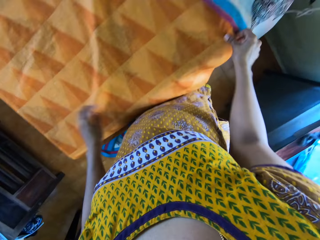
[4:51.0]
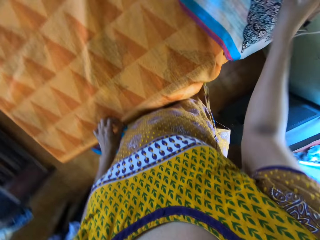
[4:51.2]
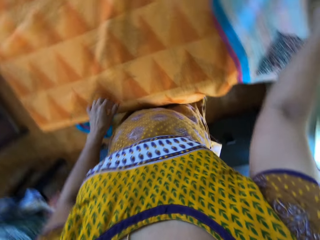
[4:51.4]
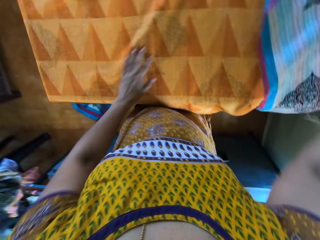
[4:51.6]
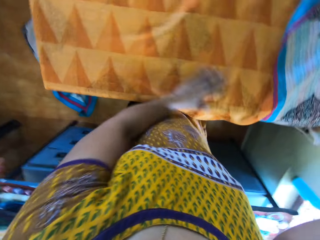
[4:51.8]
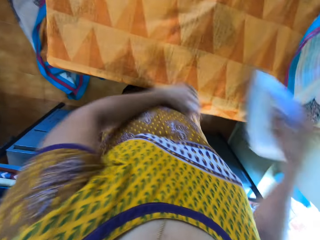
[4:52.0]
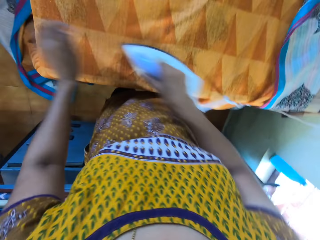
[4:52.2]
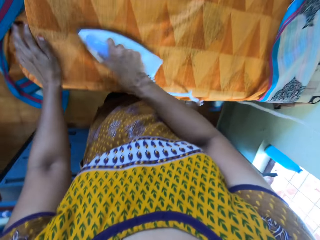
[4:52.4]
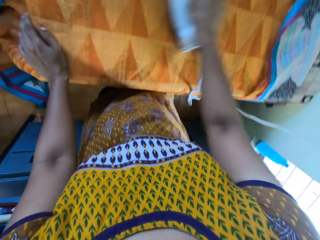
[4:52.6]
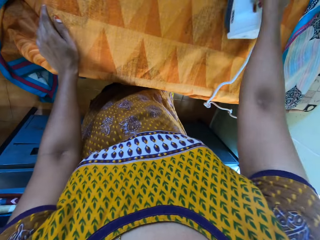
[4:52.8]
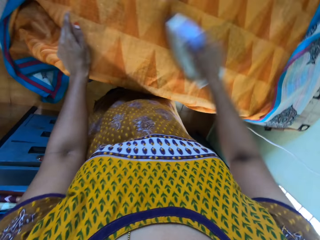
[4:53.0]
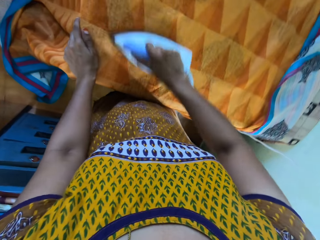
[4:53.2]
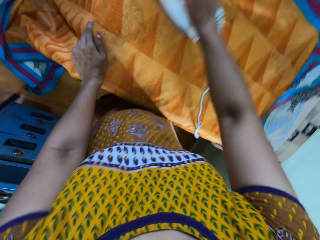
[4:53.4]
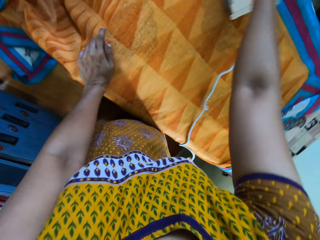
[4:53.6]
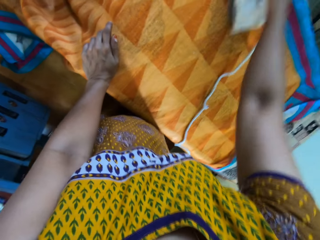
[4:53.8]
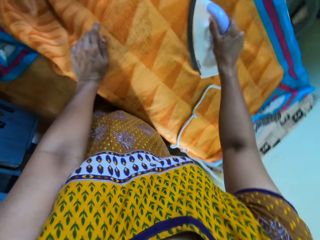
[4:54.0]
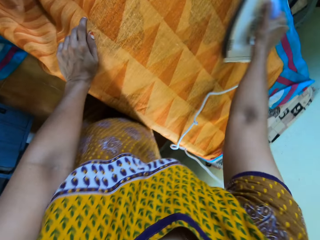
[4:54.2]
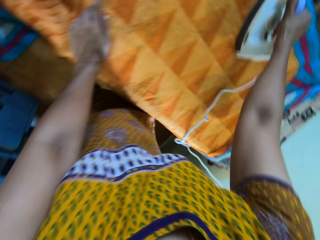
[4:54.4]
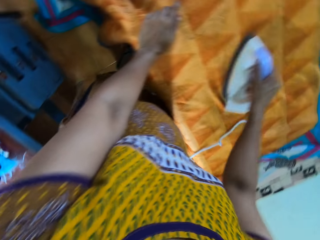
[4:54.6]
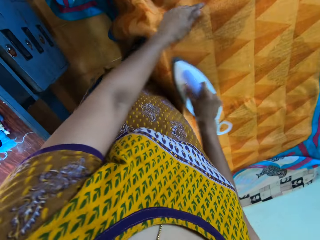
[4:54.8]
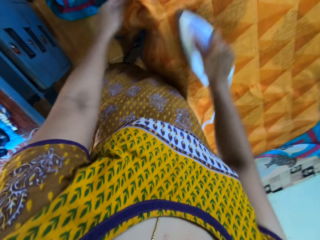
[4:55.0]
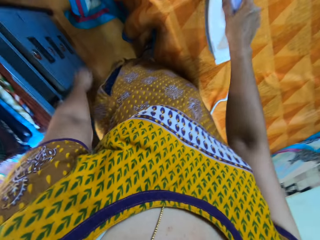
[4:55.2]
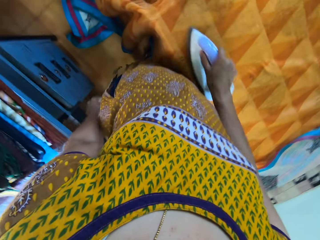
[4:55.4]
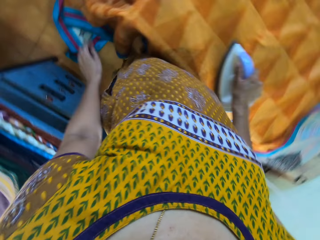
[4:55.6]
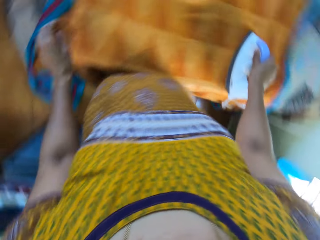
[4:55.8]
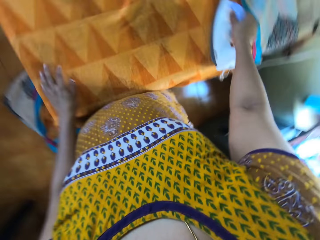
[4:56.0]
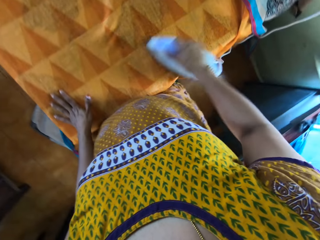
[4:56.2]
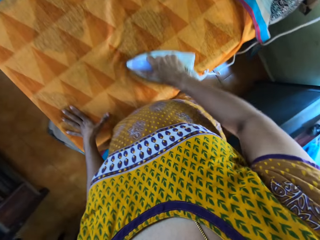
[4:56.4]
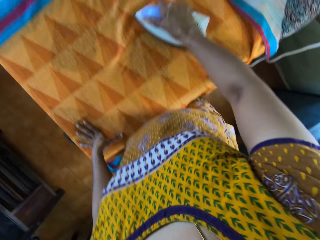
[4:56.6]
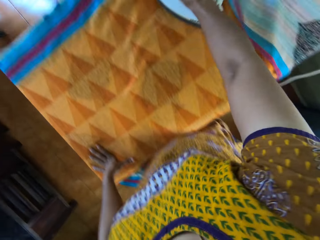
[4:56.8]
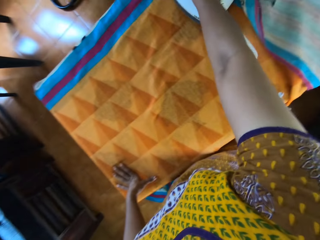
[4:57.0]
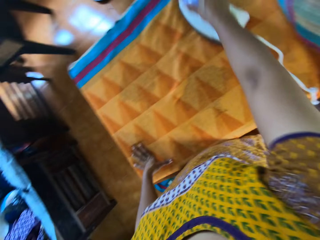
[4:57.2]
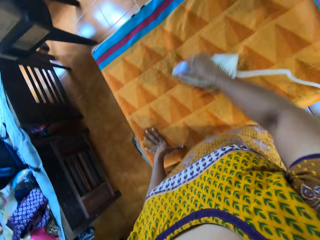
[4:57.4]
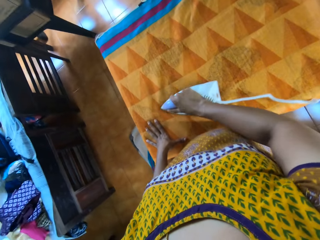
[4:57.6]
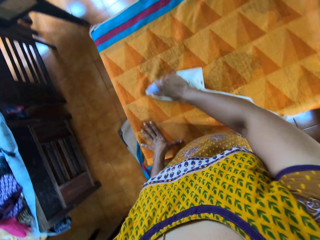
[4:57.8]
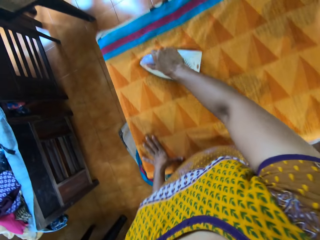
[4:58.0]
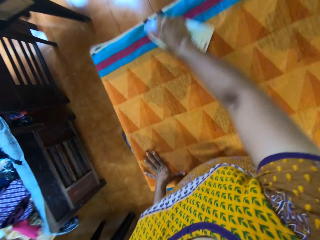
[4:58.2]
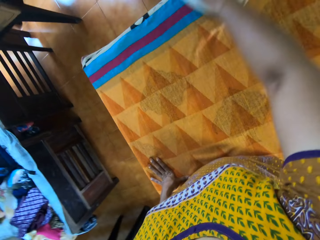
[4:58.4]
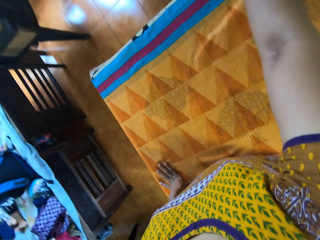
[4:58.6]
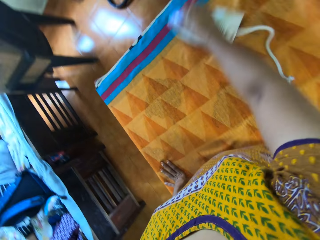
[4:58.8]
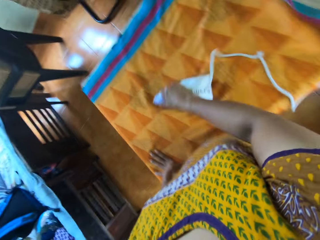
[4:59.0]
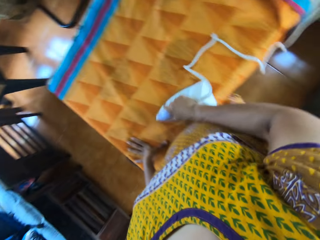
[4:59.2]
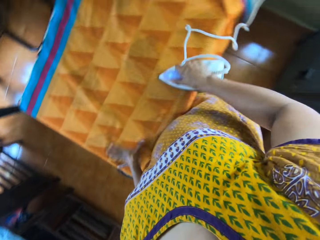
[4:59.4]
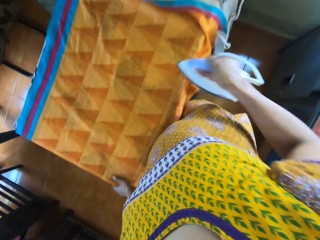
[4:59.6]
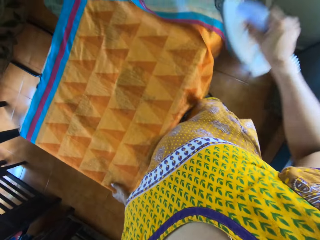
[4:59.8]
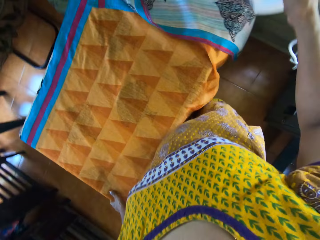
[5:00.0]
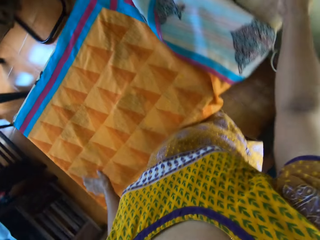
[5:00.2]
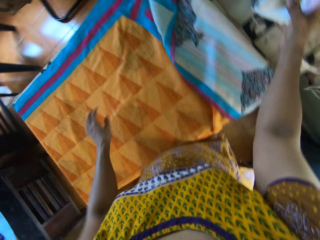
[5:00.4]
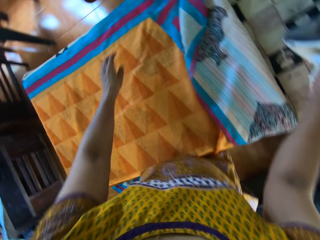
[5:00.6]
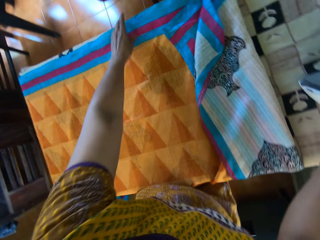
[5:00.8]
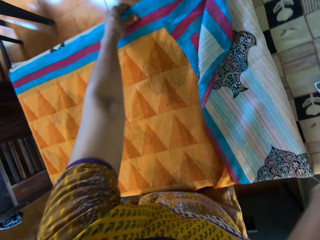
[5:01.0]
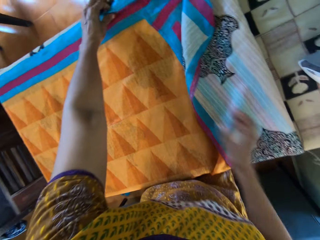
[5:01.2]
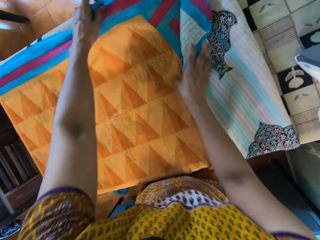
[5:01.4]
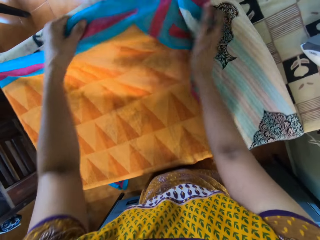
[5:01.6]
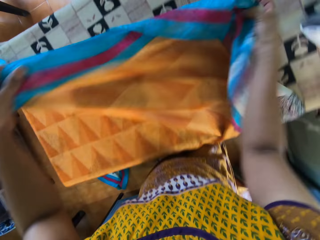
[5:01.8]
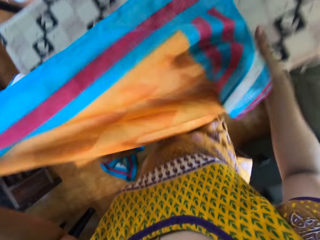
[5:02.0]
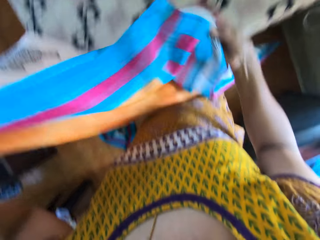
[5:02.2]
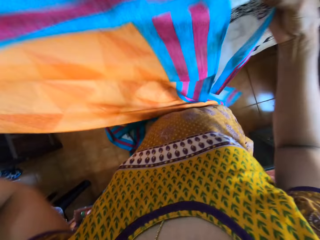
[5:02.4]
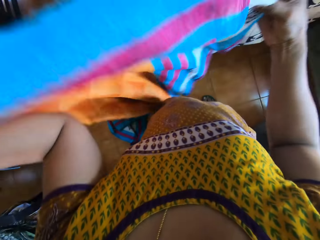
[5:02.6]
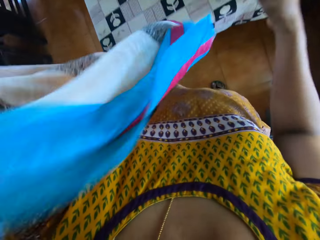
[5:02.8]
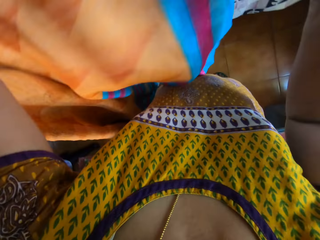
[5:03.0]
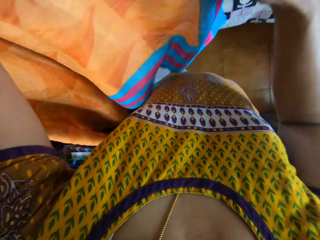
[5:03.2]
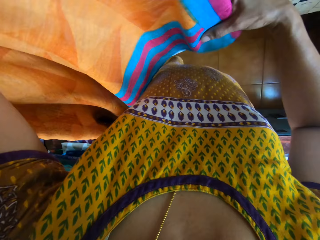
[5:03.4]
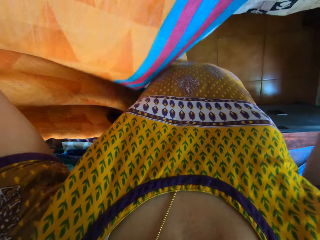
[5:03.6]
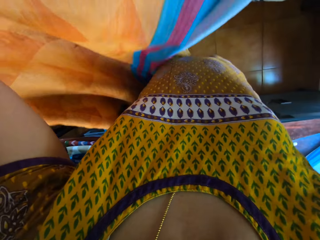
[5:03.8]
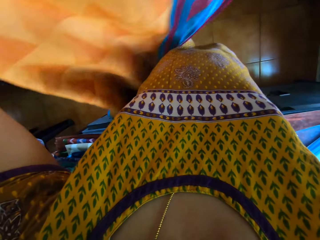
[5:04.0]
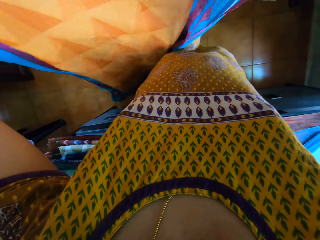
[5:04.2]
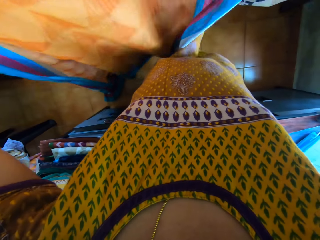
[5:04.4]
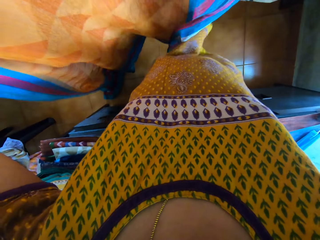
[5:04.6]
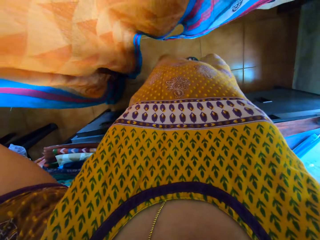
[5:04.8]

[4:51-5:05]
The camera wearer stretches the fabric on the table. She adjusts the clothing material on the table with her hands. She picks up the iron on the table with her right hand. She irons the clothing material on the table with the iron in her right hand. She drops the iron in her right hand on the table. She picks up the clothing material on the table with her hands.

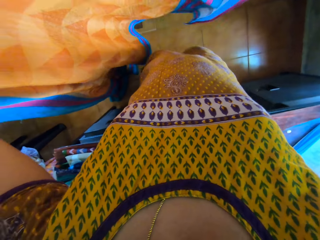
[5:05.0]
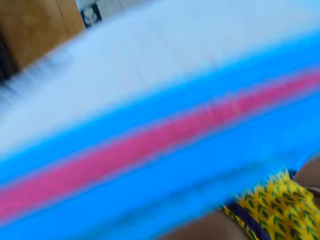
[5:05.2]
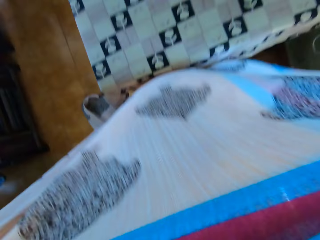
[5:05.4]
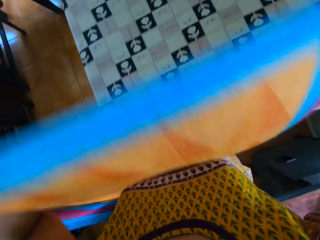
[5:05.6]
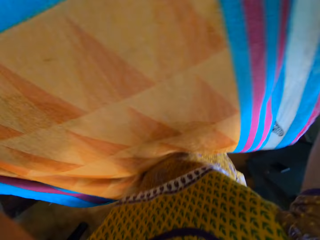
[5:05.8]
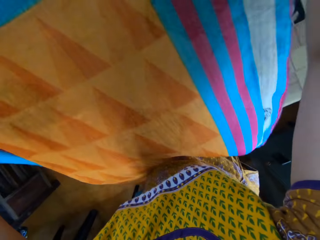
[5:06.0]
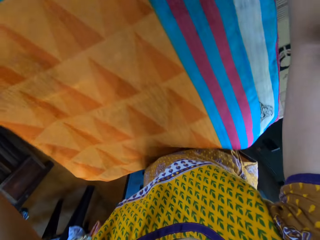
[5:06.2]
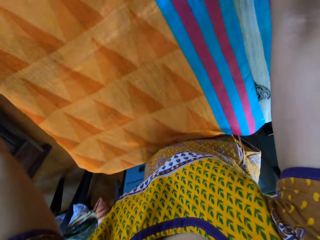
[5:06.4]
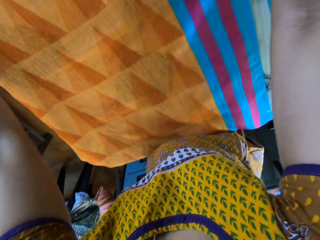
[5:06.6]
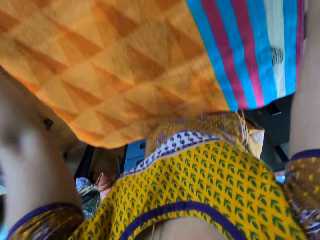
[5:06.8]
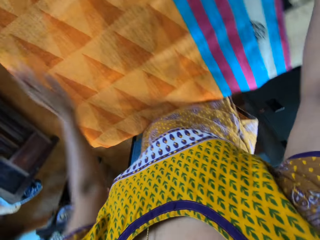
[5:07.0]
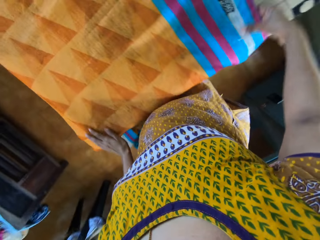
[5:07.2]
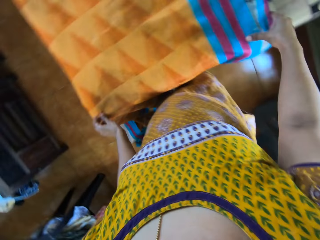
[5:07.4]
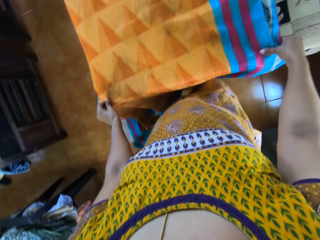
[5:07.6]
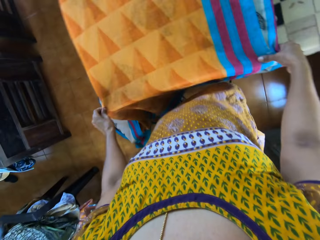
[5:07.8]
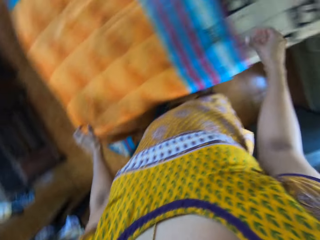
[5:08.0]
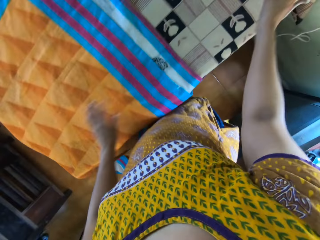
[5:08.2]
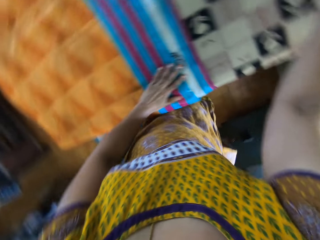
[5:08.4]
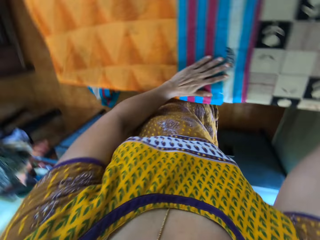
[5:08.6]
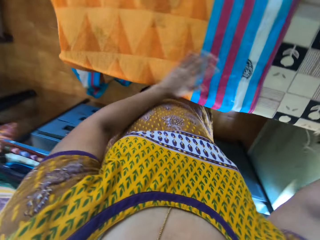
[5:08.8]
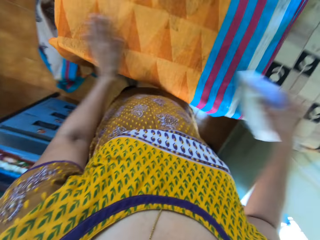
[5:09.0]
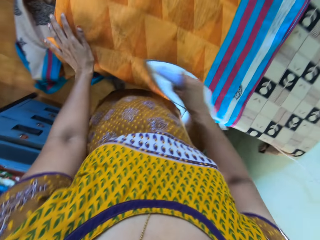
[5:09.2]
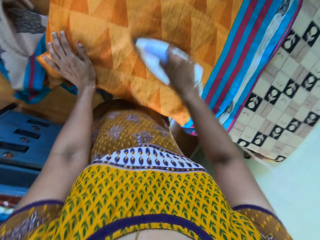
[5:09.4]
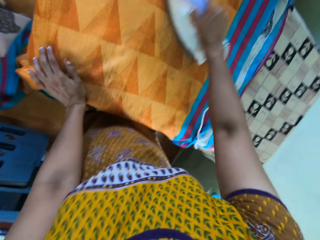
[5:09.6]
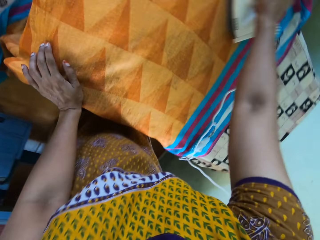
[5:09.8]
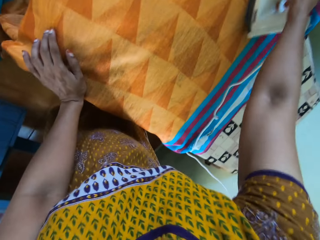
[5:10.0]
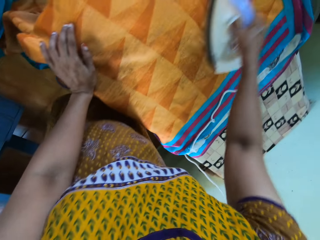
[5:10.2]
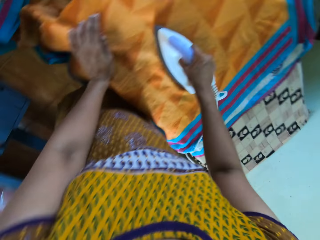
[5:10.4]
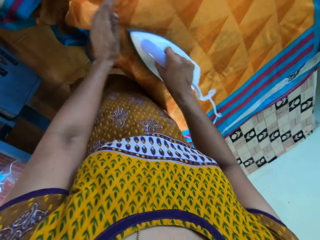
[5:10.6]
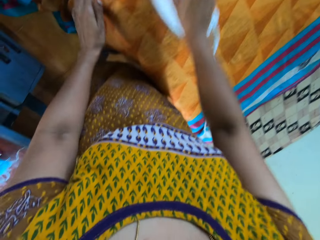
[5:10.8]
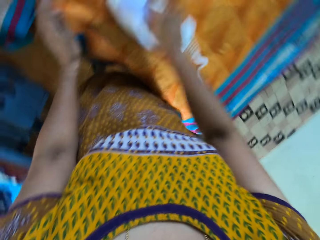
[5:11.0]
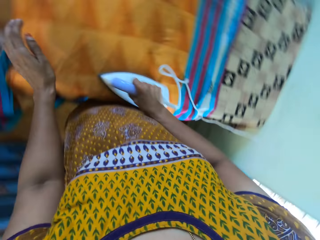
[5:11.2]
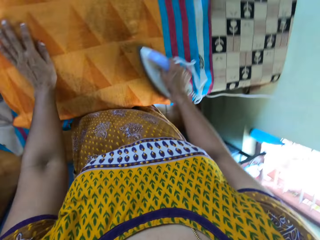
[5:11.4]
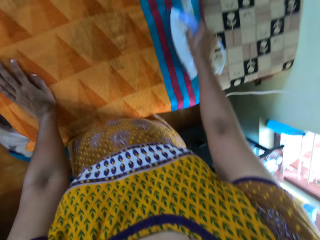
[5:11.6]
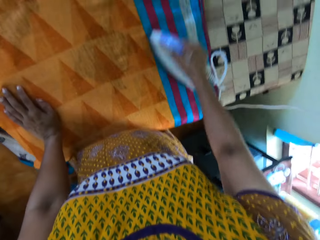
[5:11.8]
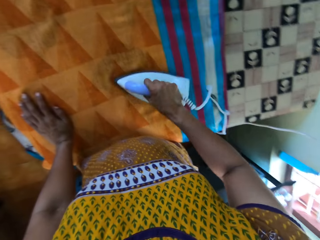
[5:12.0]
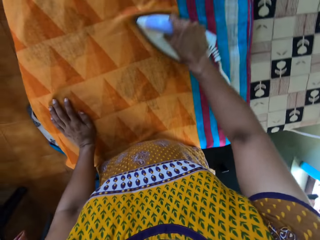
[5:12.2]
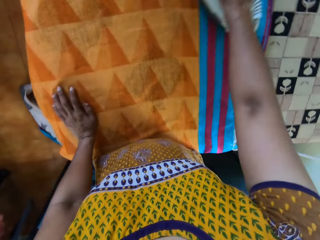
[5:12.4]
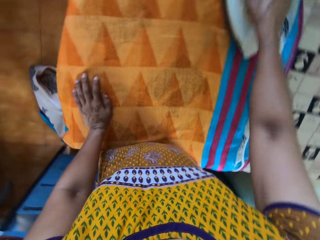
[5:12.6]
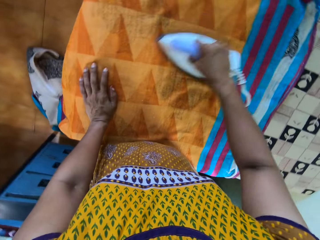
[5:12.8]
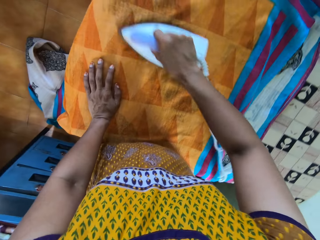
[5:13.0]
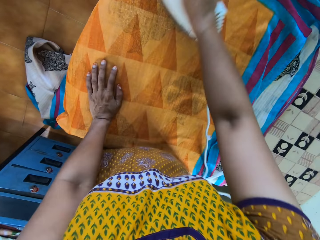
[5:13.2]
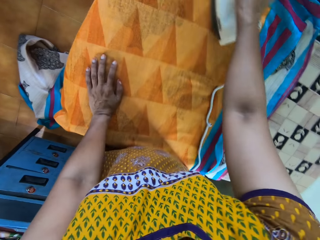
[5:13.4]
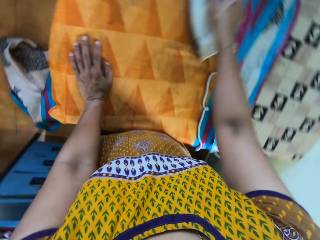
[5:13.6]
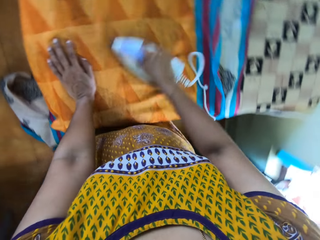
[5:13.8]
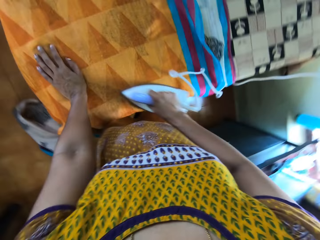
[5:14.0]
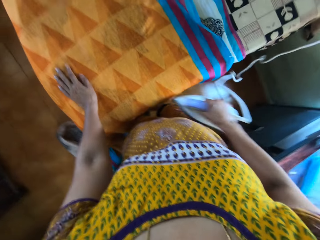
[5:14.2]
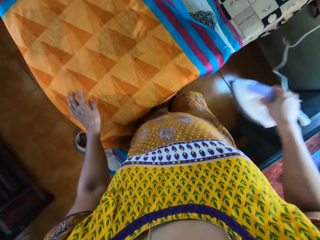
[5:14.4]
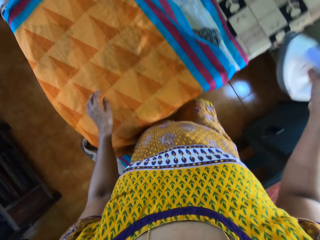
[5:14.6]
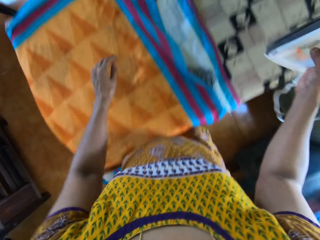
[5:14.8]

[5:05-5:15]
The camera wearer spreads the clothing material in her hands on the table. She stretches the fabric on the table. She adjusts the clothing material on the table with her hands. She picks up the iron on the table with her right hand. She irons the clothing material on the table with the iron in her right hand.
